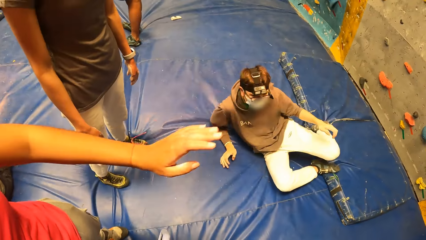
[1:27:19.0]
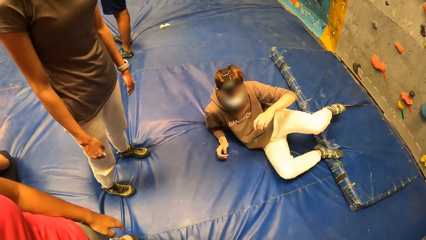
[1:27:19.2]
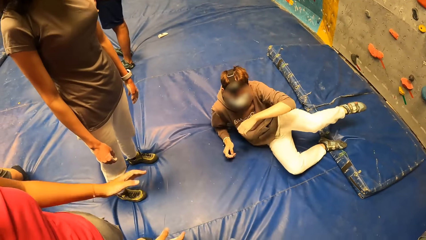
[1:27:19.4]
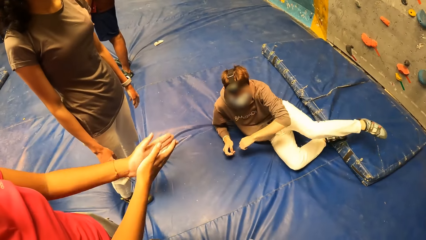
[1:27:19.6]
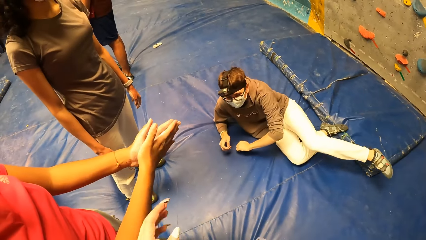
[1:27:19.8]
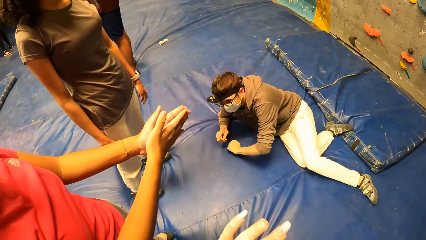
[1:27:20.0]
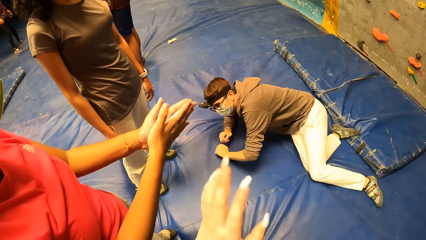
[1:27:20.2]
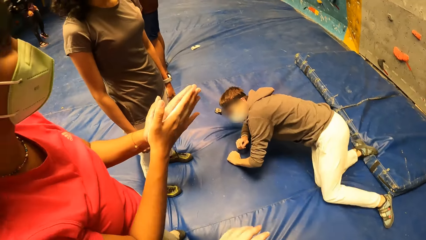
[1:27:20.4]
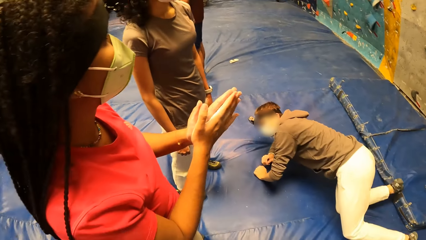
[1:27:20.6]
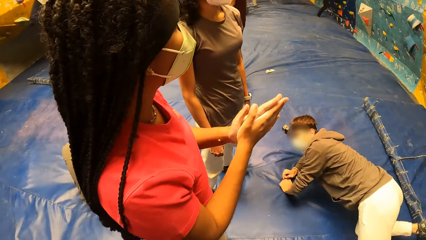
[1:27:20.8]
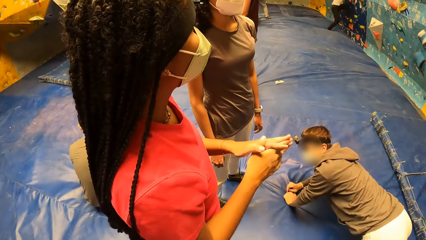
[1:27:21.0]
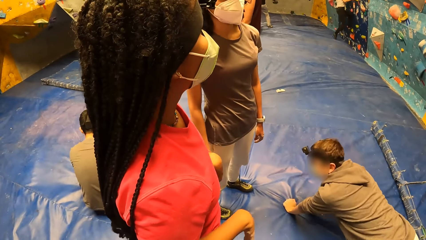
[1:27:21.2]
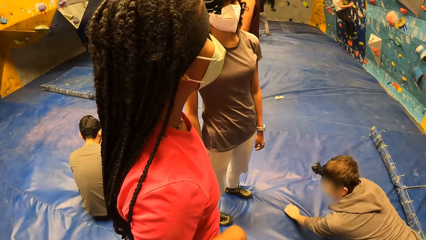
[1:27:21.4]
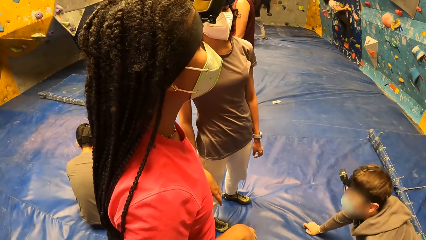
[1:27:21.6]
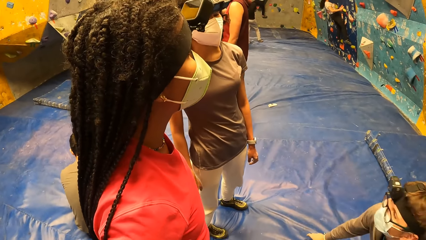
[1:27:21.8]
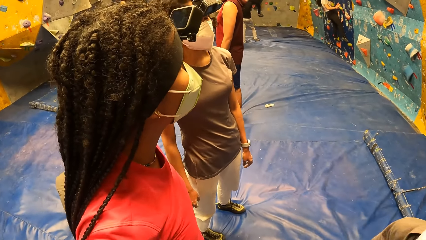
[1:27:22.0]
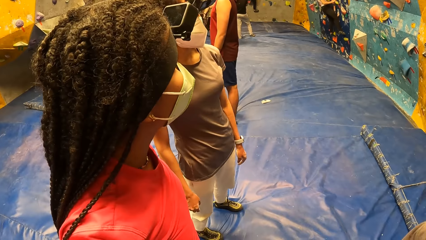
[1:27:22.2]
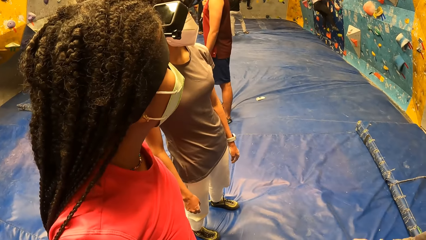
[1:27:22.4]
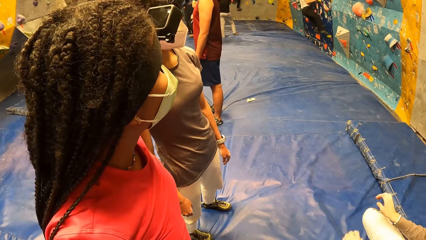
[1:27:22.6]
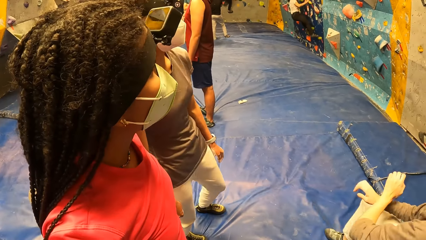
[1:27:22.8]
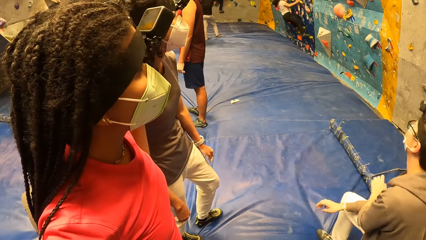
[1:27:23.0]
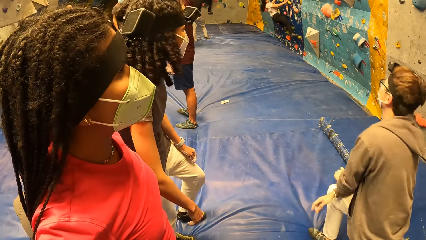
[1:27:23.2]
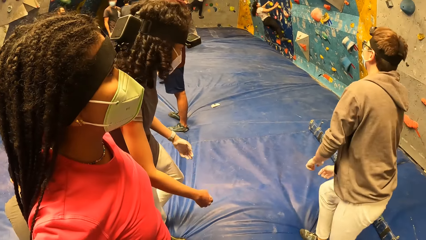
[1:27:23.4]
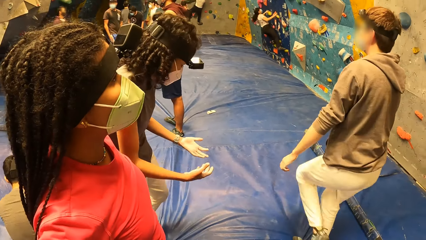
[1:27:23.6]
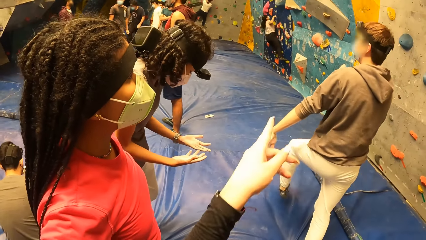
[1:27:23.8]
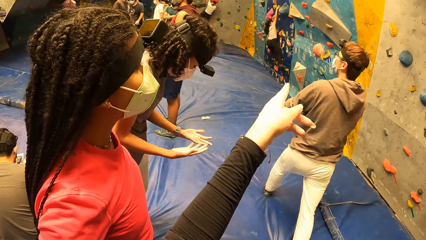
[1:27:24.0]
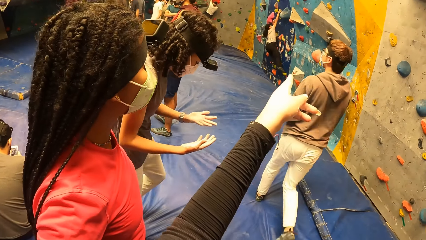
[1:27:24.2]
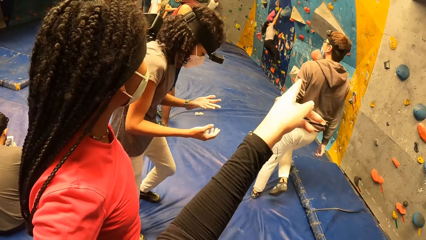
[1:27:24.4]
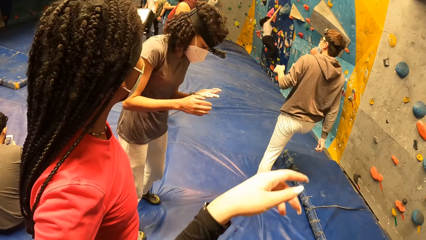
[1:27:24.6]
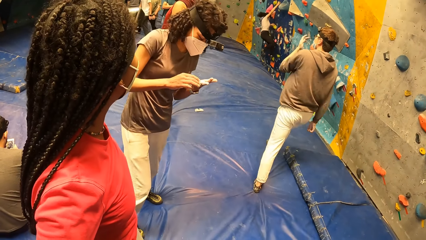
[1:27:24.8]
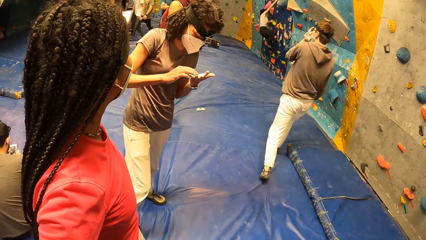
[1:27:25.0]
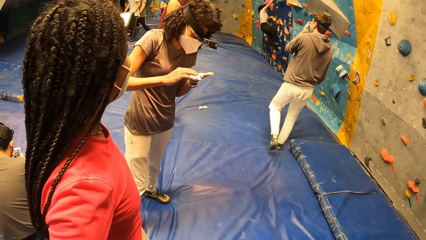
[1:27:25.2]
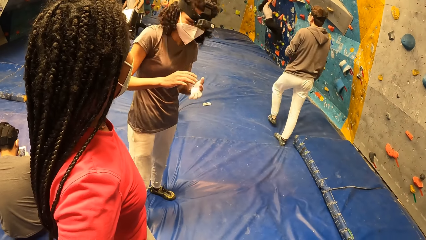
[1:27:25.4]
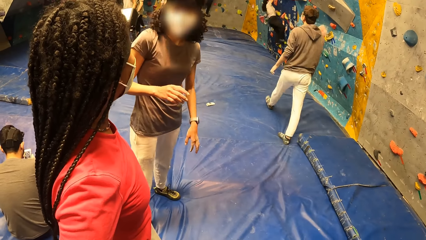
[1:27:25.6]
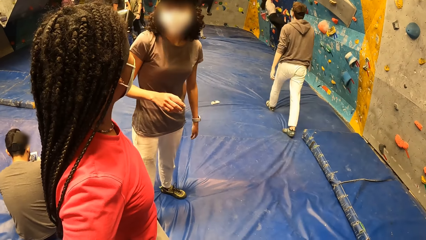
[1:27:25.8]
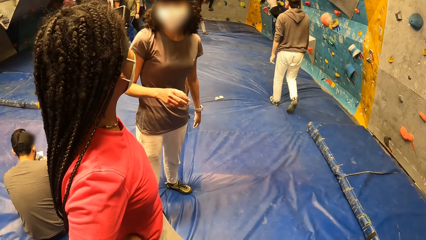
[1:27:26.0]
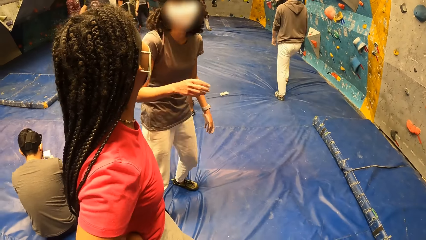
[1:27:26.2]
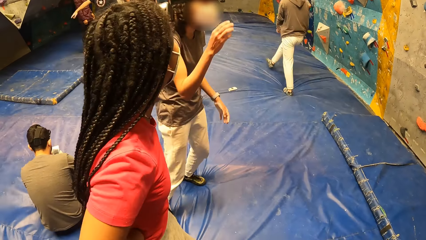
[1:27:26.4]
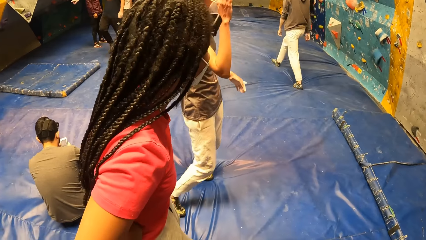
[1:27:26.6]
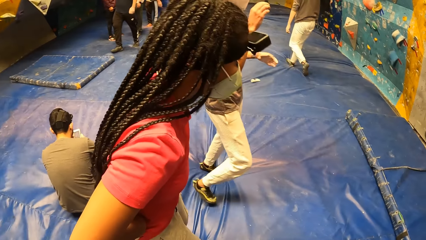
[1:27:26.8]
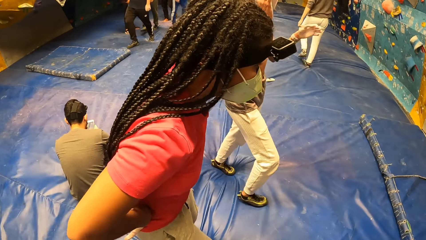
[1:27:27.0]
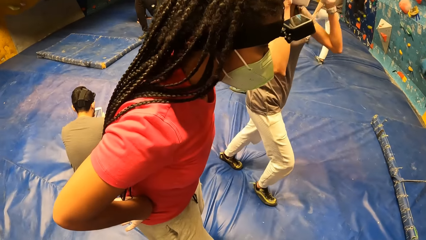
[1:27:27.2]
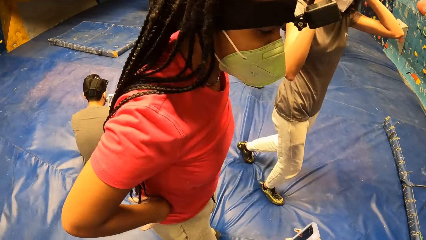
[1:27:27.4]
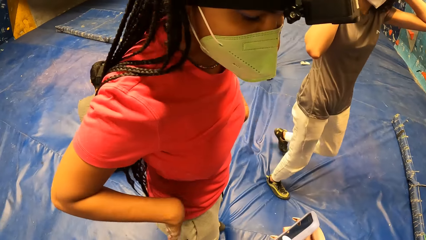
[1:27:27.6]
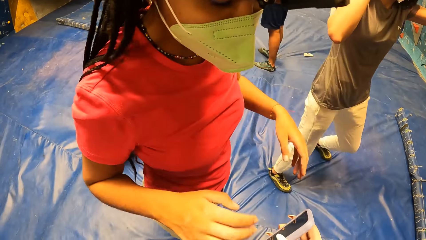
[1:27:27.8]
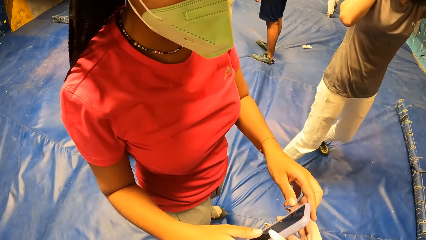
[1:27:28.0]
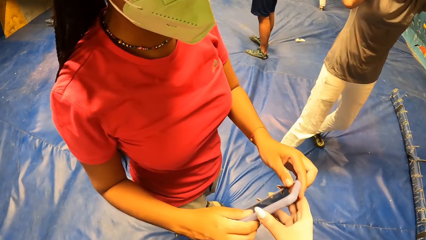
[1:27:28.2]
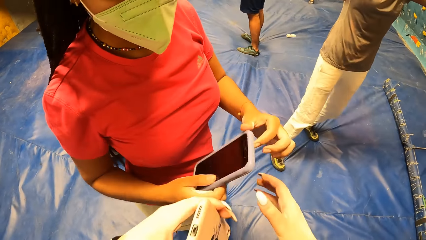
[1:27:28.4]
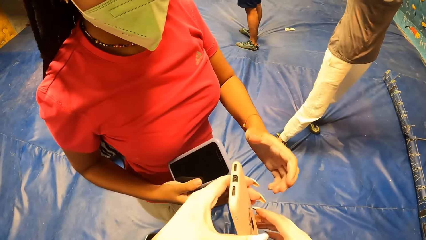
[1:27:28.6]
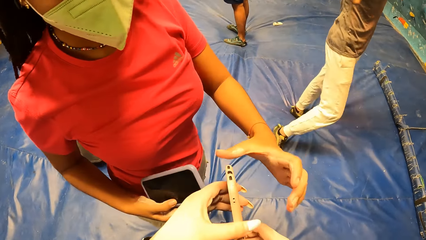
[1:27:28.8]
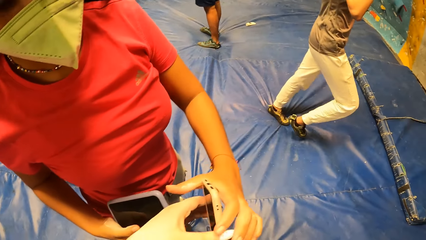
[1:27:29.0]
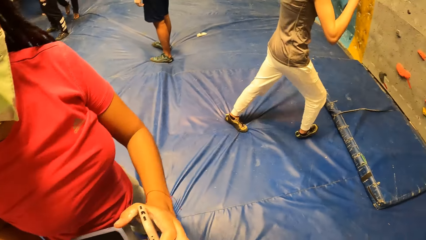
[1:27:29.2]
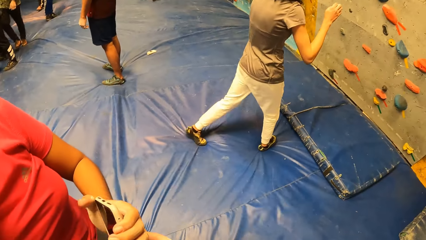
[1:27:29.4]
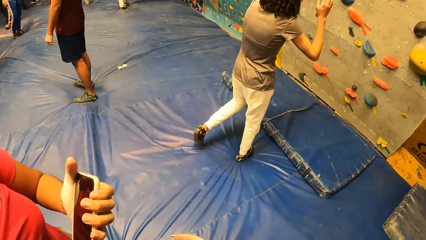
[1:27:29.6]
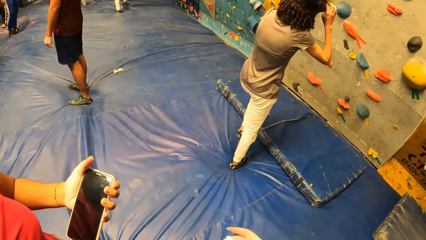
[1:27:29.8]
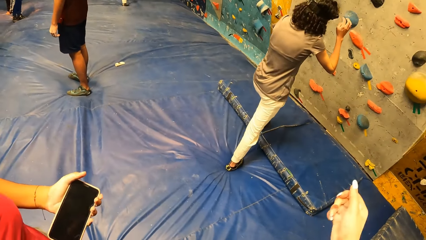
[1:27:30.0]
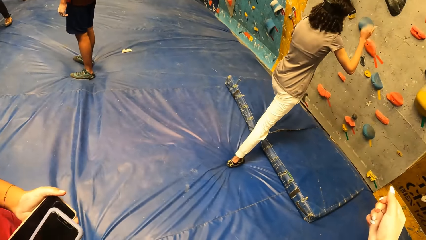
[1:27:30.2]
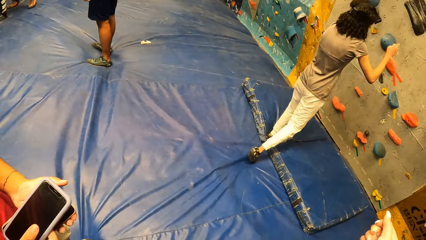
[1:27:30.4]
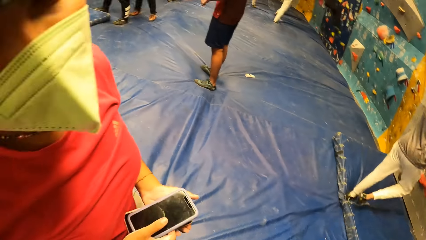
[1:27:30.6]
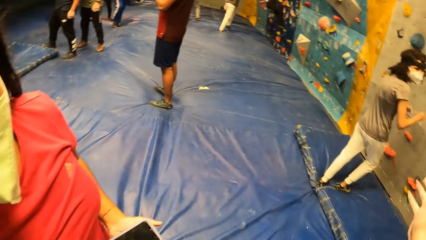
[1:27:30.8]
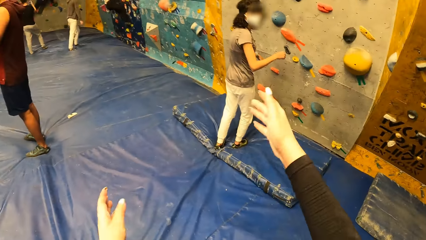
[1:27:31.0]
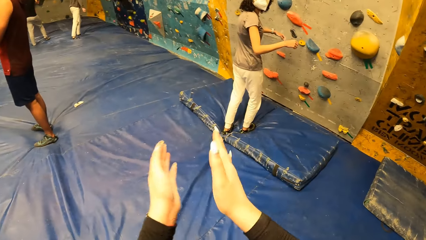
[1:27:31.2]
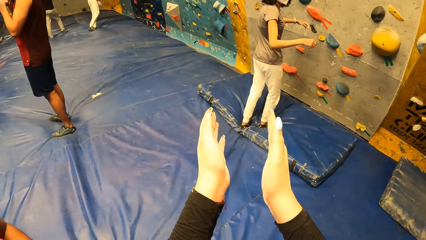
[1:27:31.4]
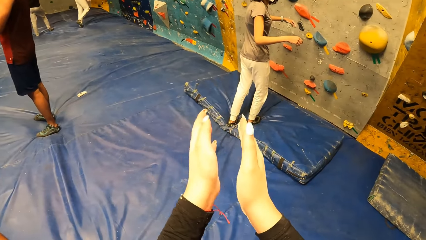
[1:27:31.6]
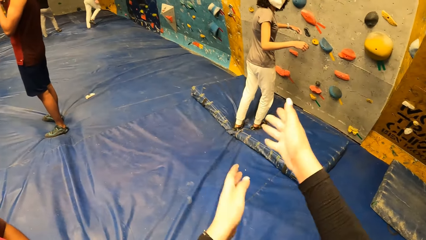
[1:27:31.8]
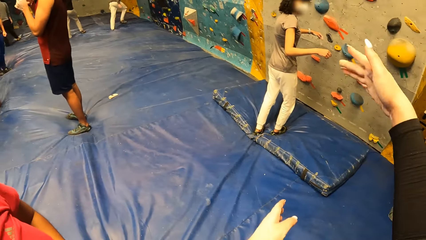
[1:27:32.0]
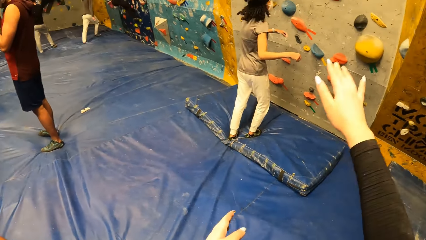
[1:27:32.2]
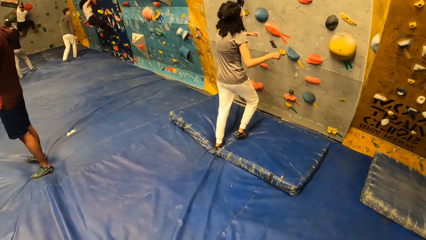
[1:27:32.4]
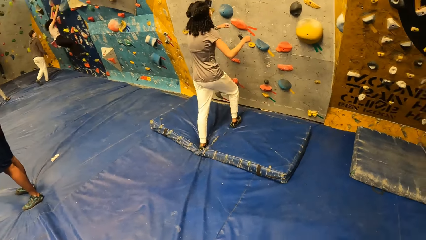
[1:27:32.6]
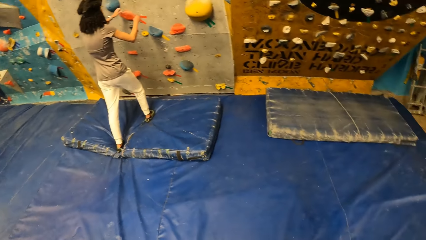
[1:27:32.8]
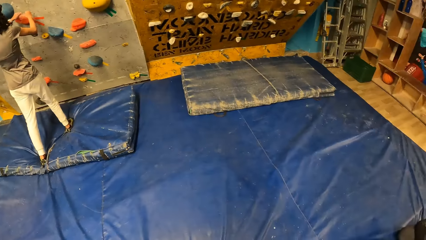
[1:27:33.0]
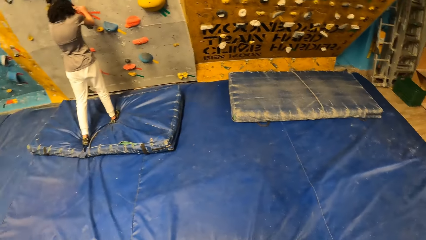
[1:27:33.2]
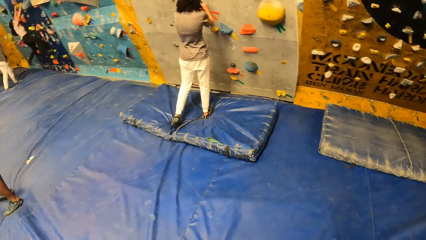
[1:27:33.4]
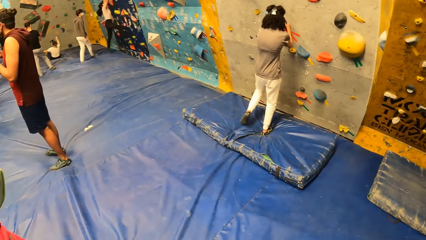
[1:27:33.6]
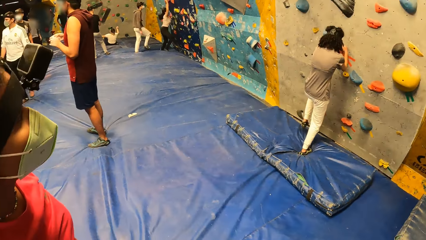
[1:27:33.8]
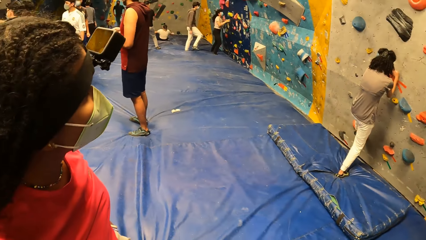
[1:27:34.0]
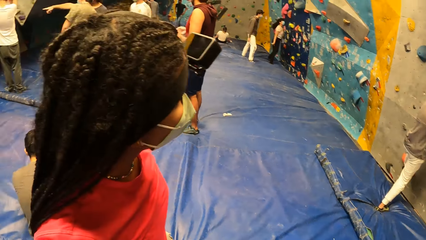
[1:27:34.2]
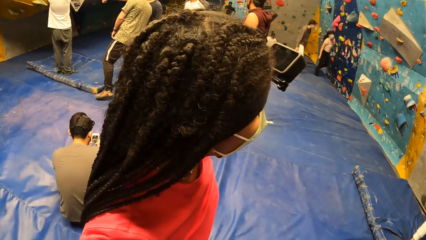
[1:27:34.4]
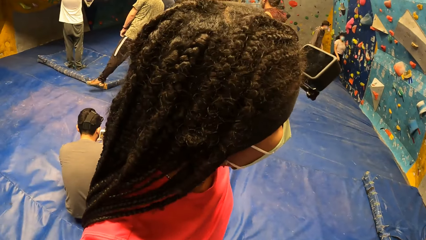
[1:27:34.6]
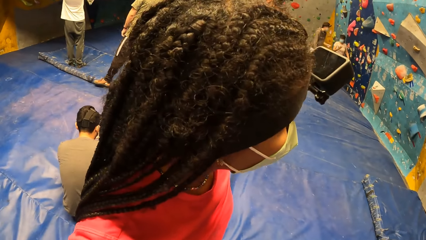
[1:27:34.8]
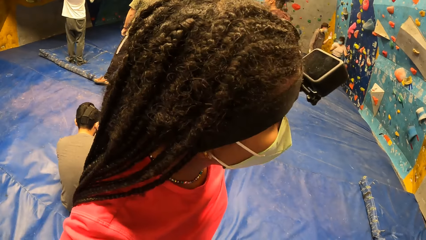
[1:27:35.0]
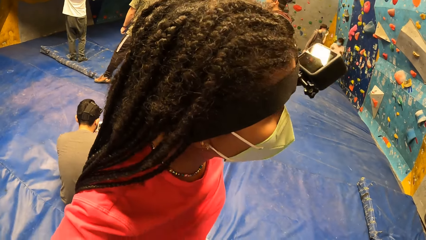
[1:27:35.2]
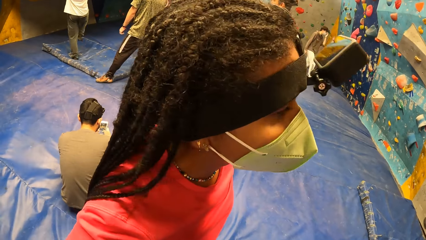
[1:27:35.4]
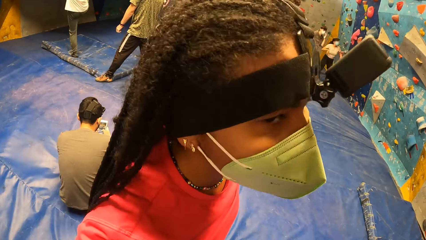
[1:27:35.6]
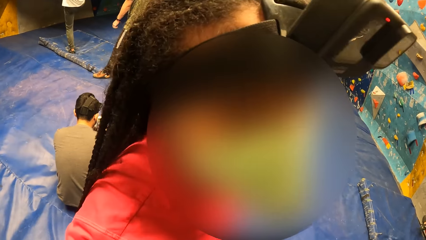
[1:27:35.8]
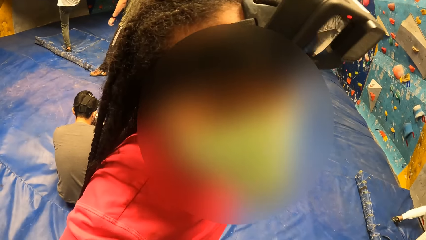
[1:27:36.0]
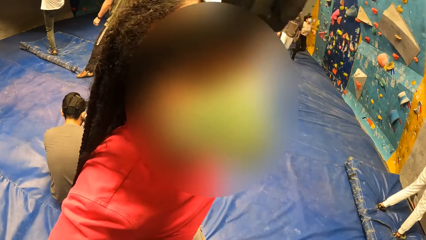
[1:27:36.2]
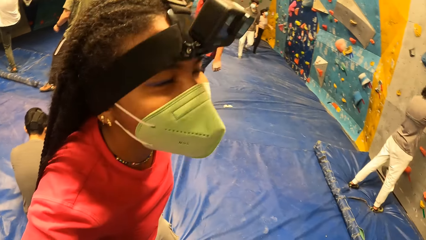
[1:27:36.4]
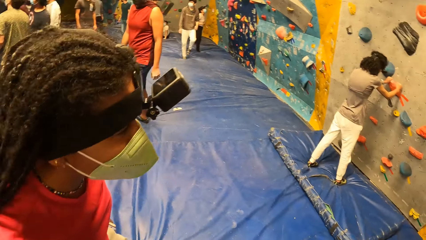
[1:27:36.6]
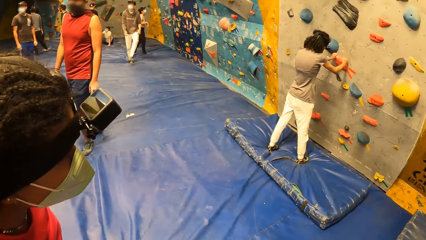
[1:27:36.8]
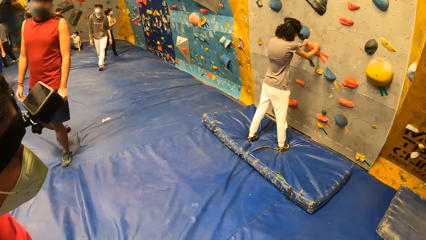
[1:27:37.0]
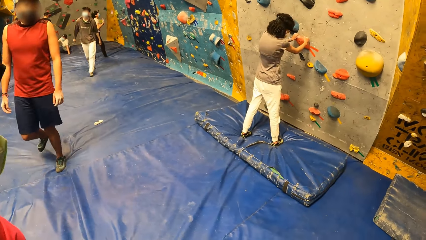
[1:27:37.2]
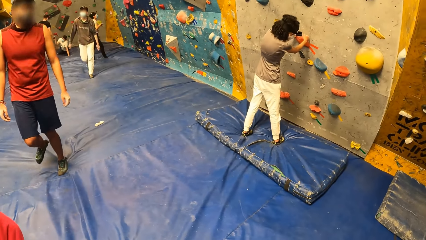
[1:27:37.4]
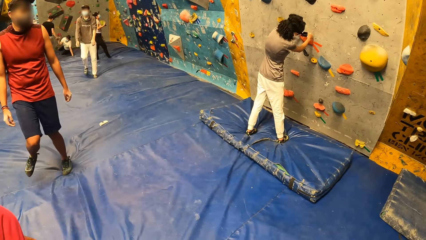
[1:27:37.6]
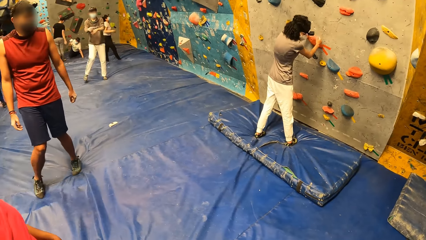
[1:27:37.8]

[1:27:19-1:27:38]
A man lands on his back. Someone is clapping hands. The camera wearer hands the phone to a woman with her right hand. She hands the phone to the woman with her left hand. She interacts with another woman. She is clapping hands.
